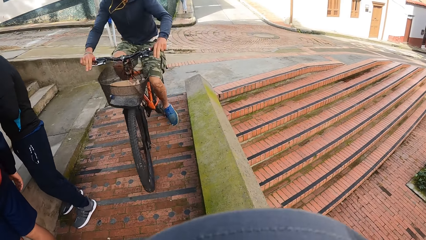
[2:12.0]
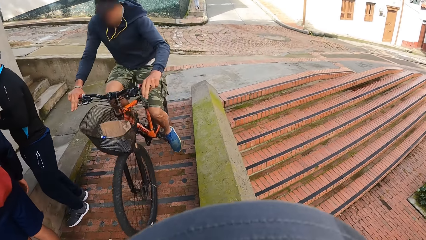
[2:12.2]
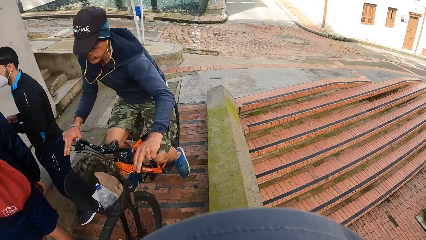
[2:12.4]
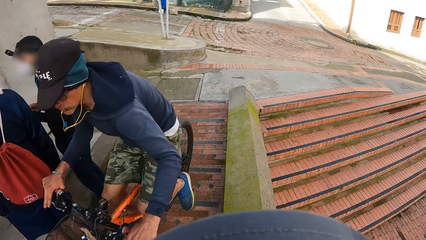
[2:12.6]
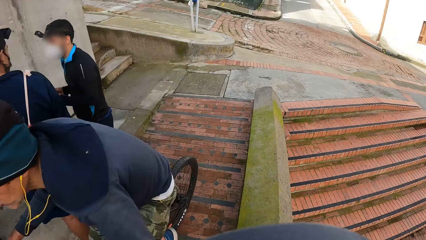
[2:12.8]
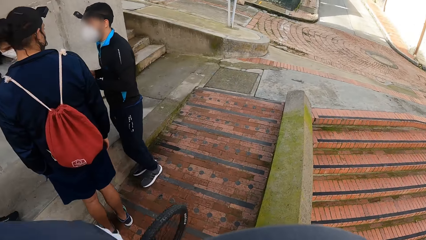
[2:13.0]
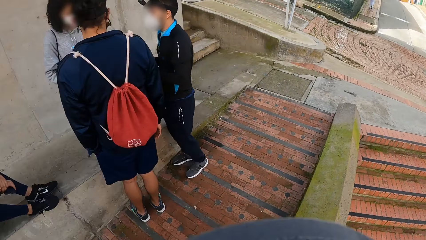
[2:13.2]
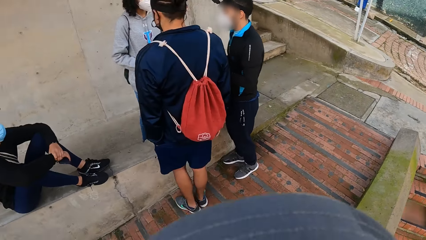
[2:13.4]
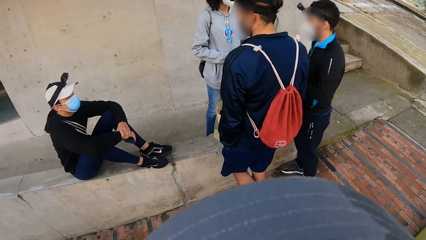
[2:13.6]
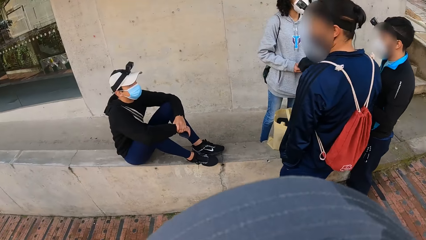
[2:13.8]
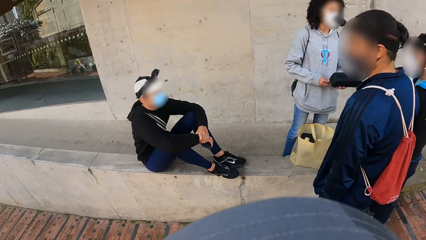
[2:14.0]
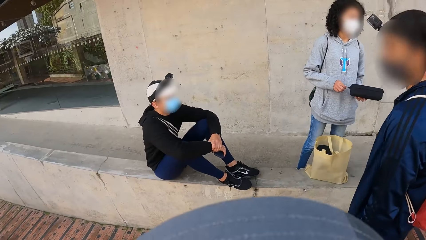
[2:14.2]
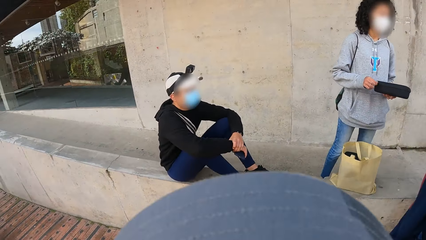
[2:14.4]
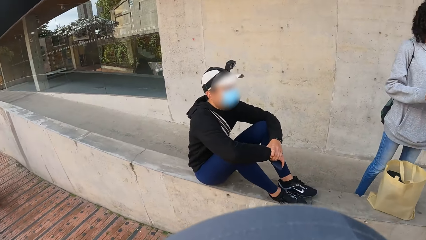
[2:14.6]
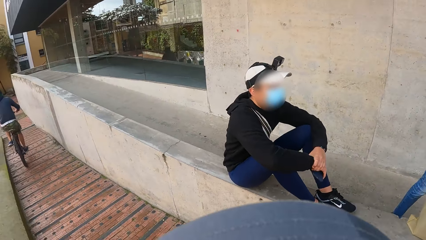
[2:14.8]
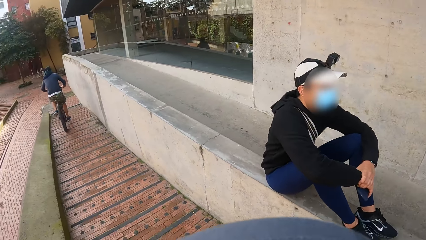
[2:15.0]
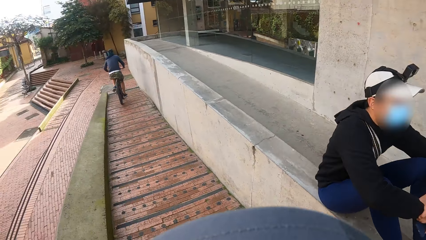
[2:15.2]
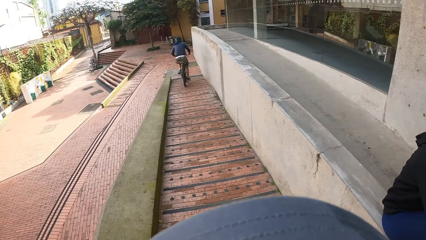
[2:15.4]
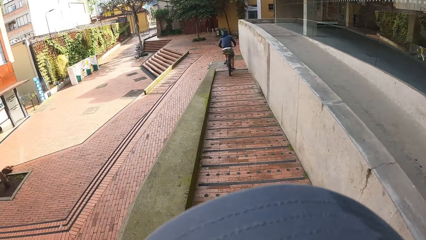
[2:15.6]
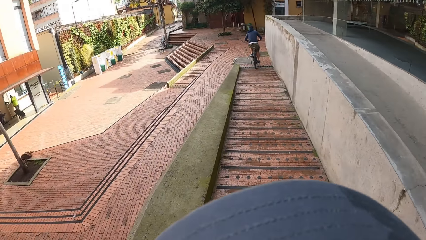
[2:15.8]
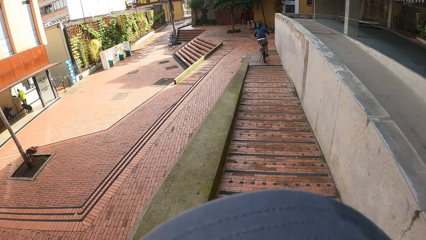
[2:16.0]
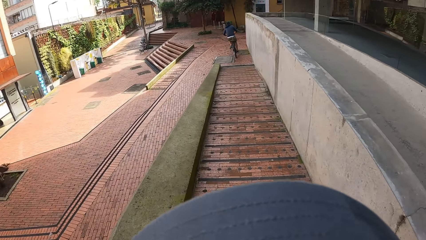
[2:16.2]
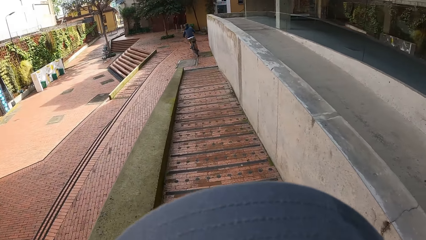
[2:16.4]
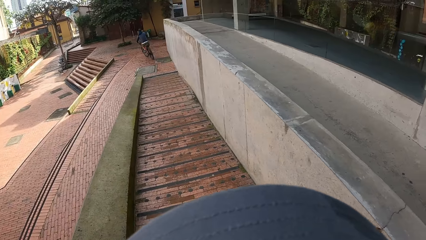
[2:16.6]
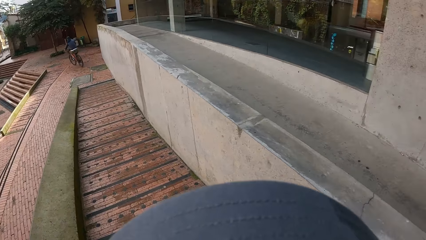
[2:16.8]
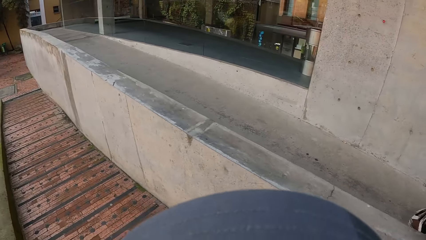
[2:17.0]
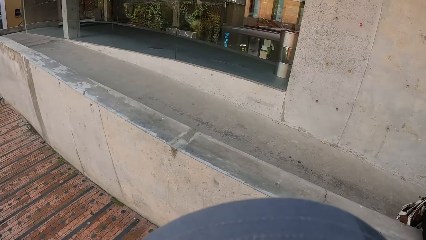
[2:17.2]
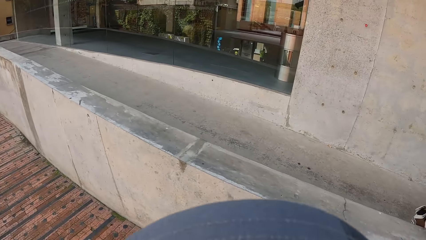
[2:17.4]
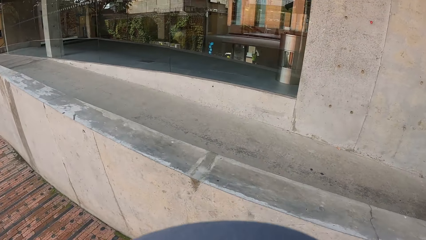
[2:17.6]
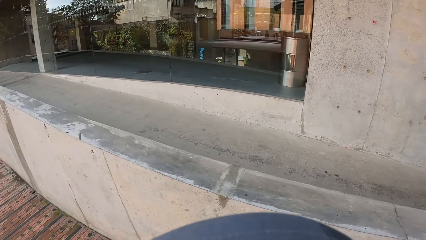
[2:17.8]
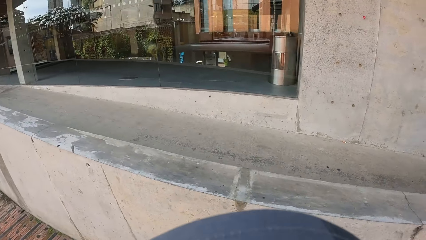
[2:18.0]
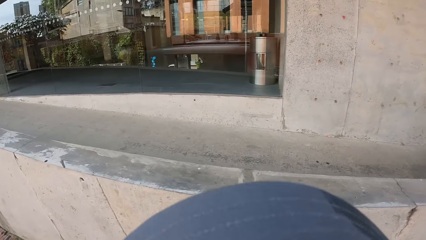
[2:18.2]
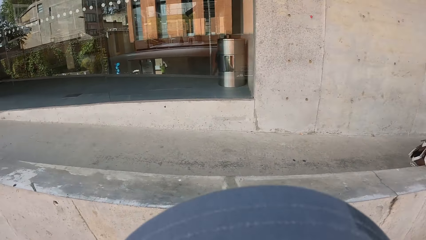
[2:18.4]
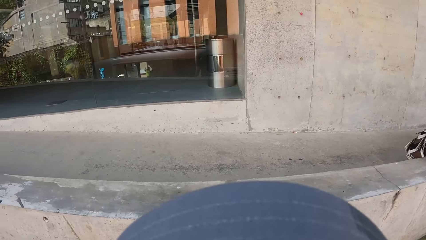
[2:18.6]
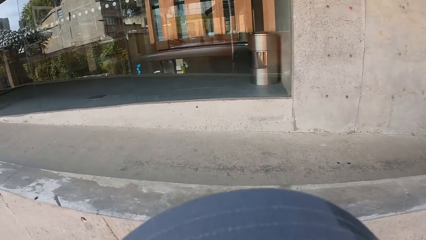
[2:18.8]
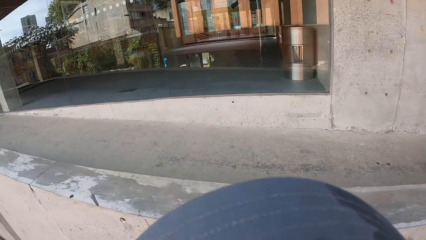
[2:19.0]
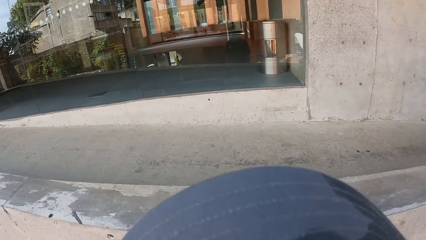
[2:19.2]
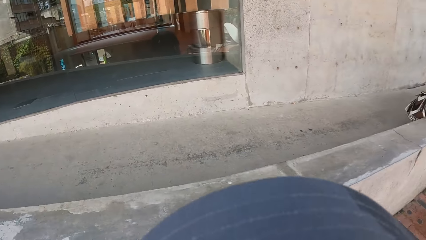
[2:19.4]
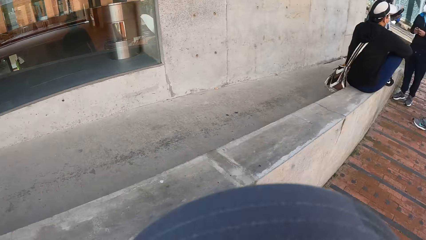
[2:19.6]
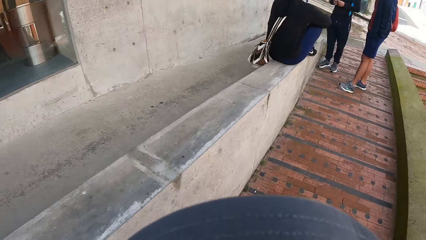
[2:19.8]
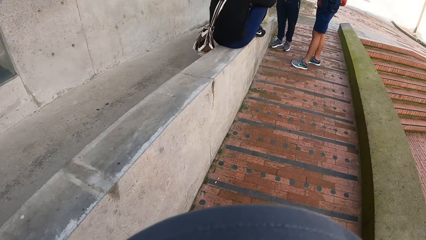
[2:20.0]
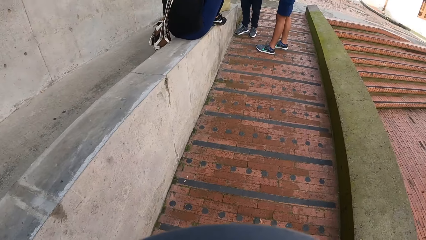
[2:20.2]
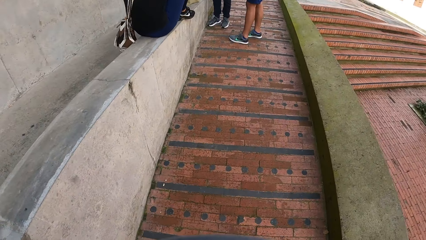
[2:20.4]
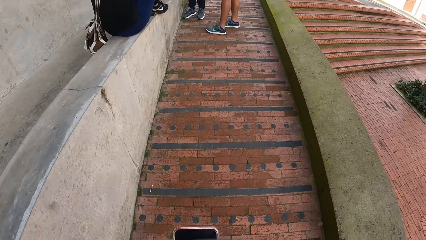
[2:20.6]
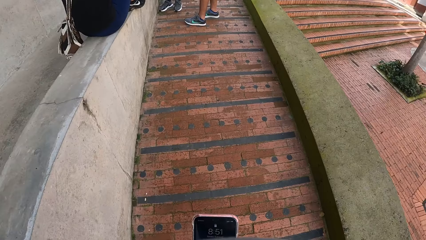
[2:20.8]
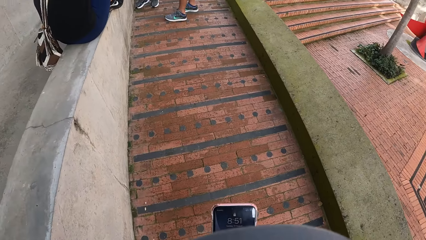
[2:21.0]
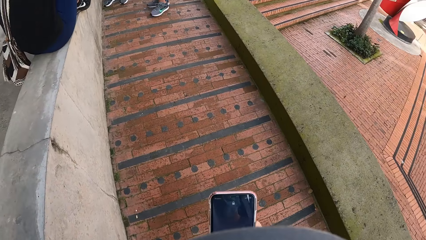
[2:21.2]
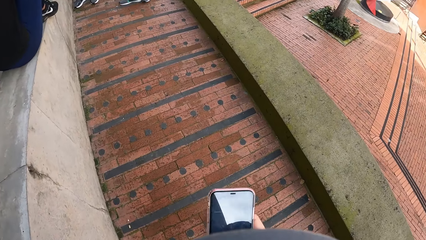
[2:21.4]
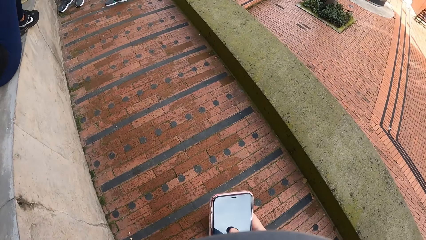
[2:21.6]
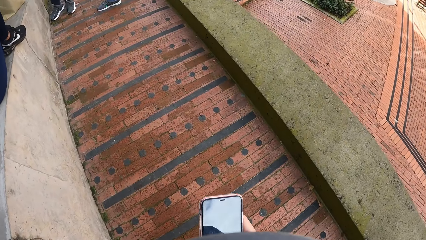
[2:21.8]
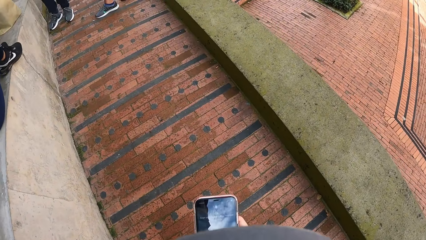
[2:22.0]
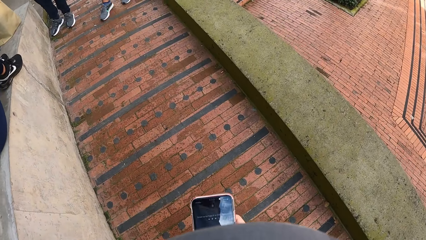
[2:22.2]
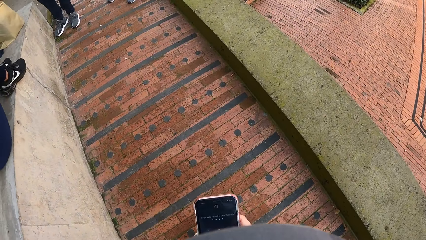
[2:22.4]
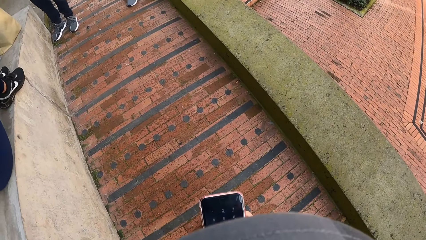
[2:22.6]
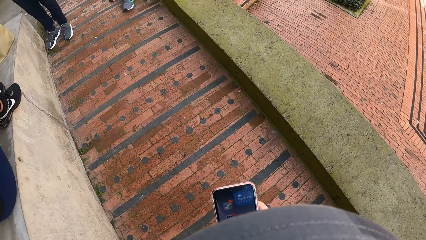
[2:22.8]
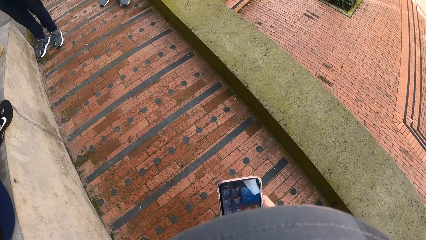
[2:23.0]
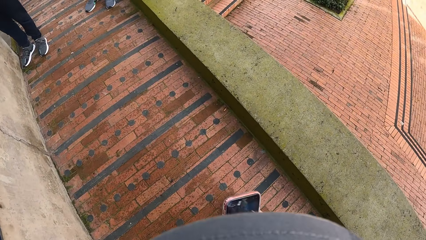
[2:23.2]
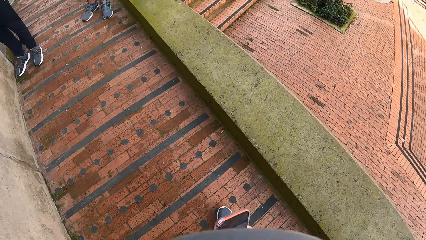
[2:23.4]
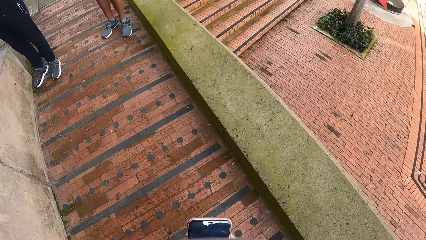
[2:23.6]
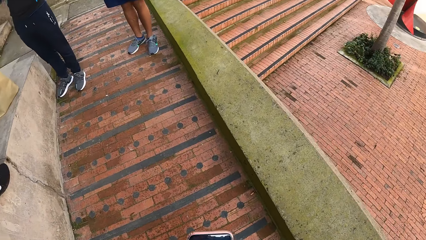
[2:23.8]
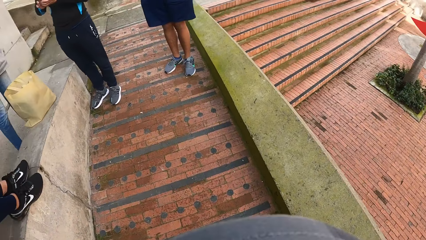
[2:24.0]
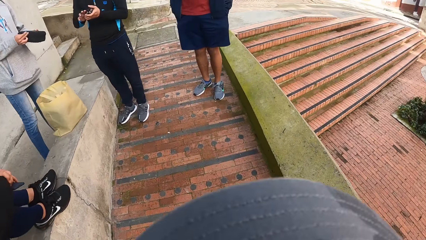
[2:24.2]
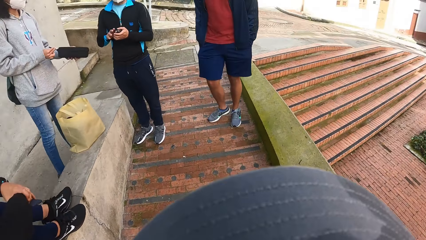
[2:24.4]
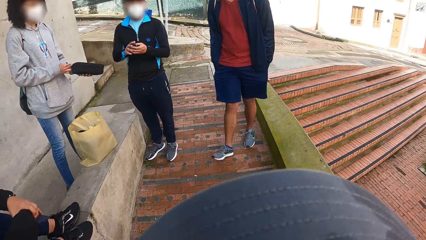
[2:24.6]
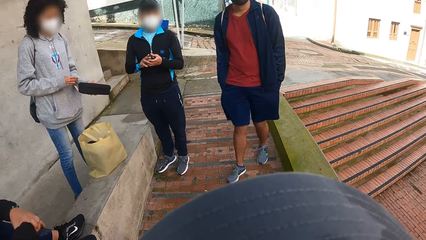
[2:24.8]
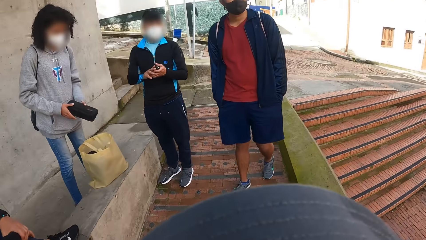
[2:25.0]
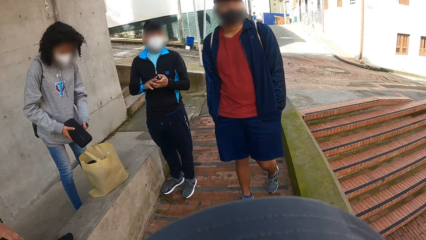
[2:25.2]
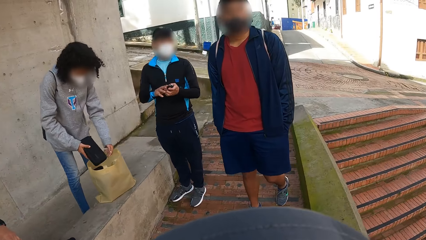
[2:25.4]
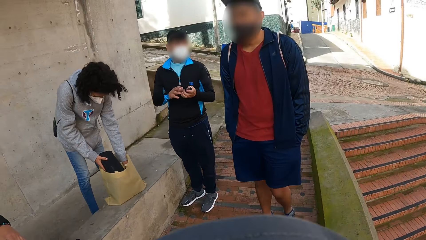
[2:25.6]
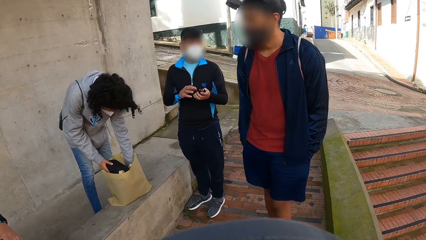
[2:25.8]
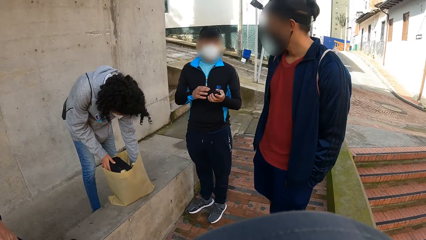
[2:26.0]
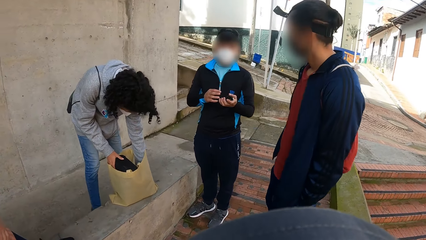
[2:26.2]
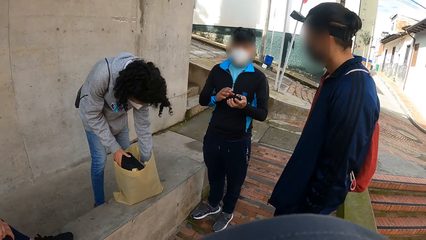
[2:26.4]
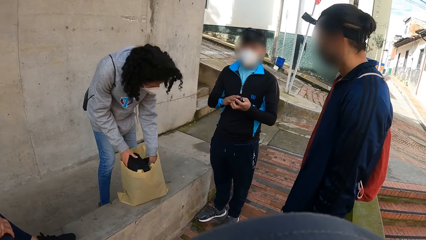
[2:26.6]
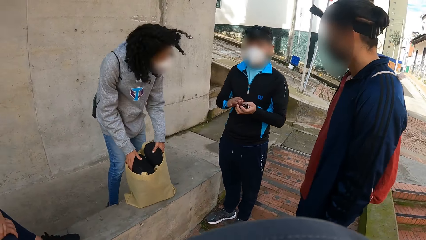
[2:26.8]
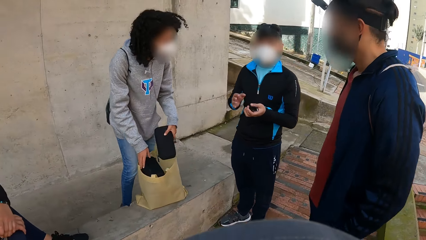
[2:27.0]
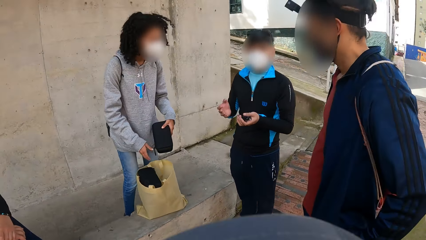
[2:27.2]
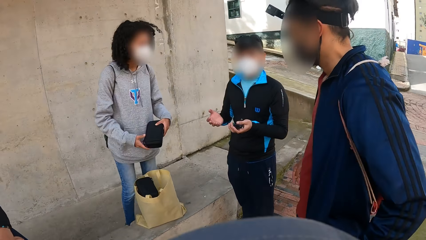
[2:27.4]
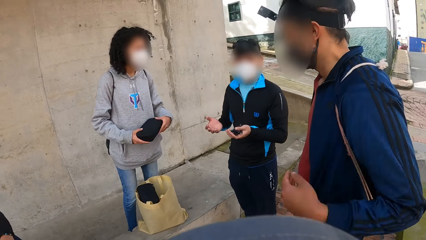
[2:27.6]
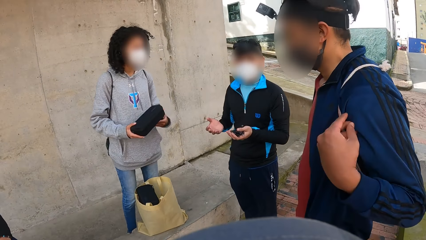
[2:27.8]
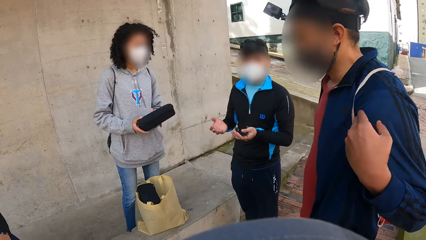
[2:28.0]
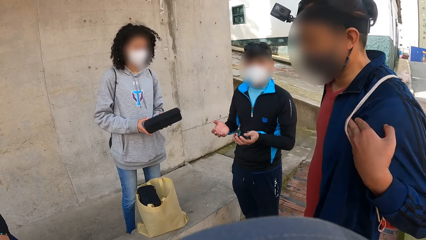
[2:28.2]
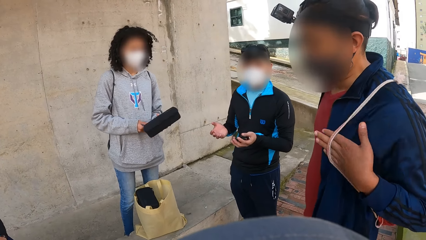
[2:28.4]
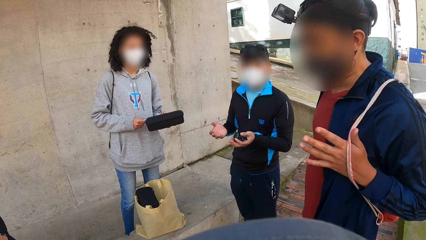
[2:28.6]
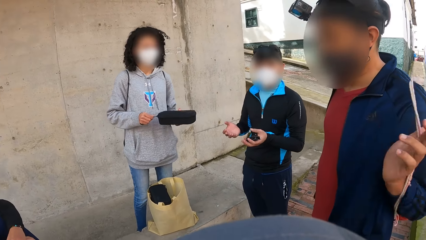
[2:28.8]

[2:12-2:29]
The camera wearer looks around the compound and walks on the floor. He operates a phone with his hands. A man drops the purse into the bag with his right hand, removes a purse from the bag with his left hand, holds the bag, and opens the zip of the purse with his right hand.
